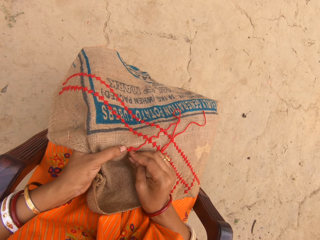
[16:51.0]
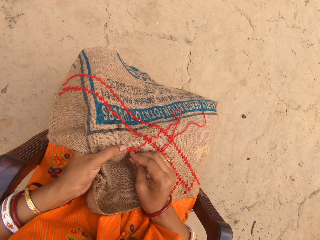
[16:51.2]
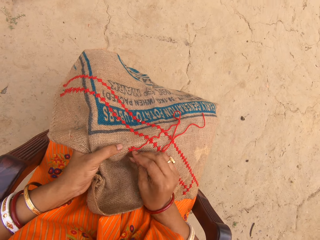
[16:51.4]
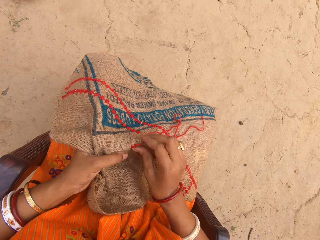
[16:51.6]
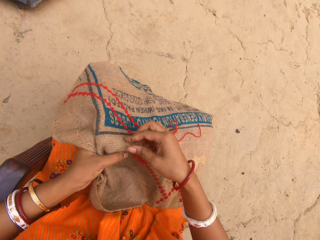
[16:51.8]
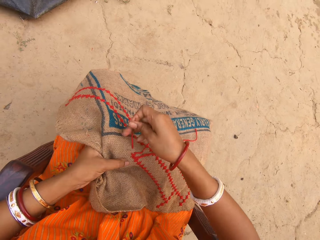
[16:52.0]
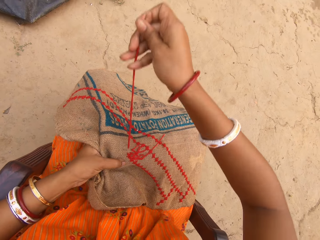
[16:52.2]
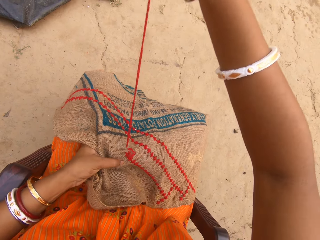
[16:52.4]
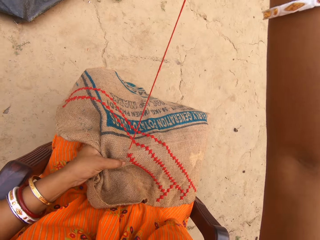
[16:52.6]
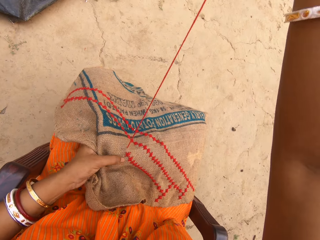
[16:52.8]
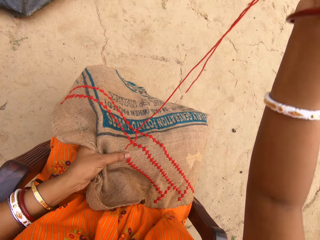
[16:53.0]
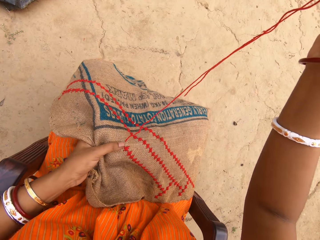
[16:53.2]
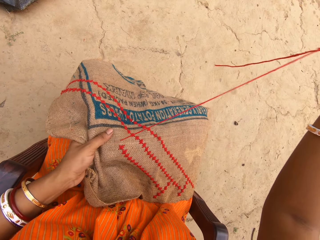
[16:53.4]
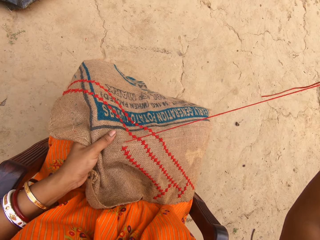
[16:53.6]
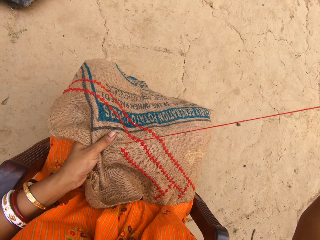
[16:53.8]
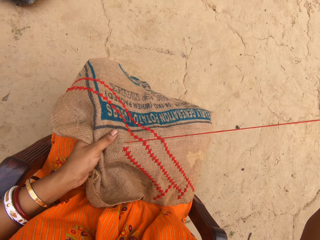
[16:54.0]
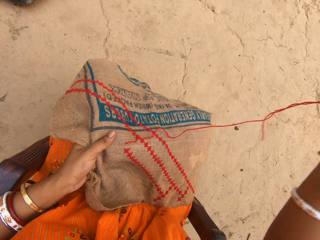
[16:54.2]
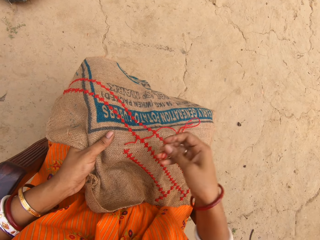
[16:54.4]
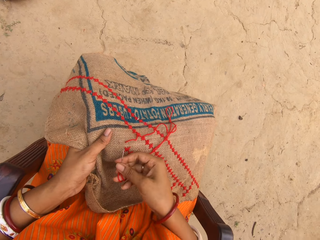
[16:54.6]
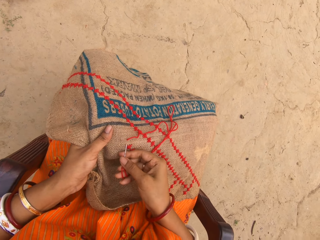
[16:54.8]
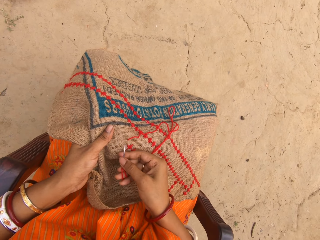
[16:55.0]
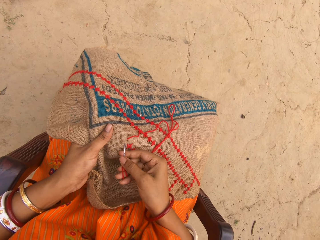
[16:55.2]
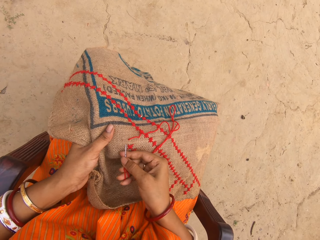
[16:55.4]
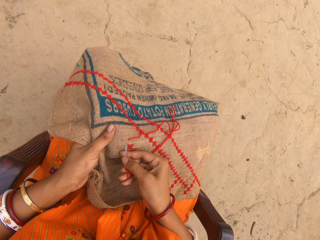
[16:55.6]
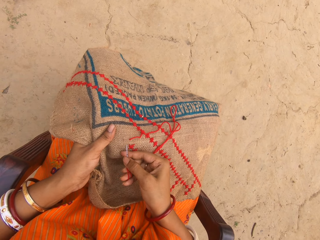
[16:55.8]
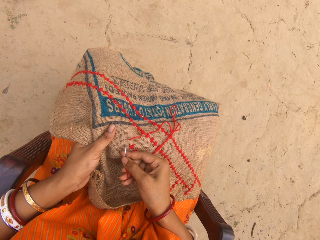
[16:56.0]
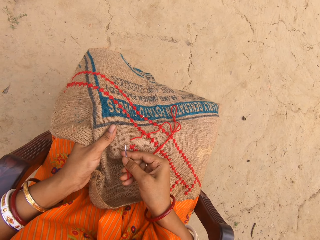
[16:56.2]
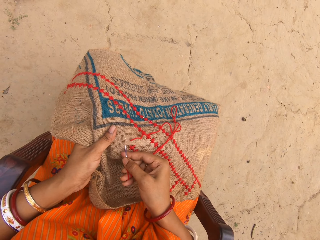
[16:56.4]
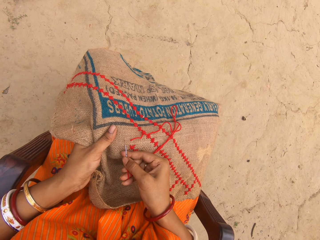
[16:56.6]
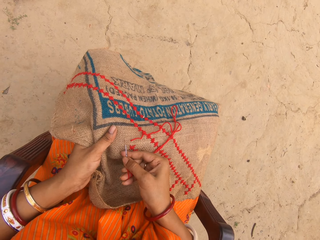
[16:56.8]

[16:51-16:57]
The camera wearer pulls out a thread with a needle. They sew a fabric with the needle.

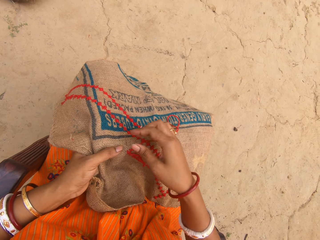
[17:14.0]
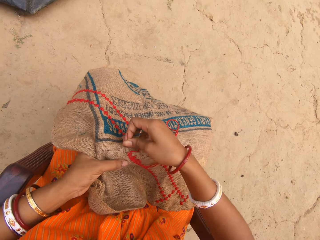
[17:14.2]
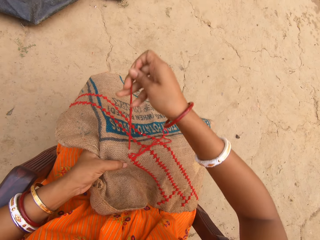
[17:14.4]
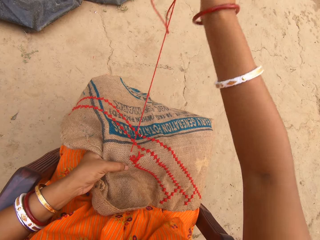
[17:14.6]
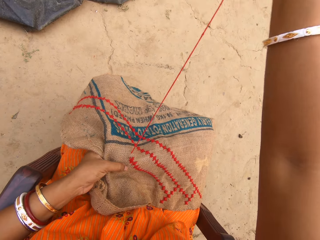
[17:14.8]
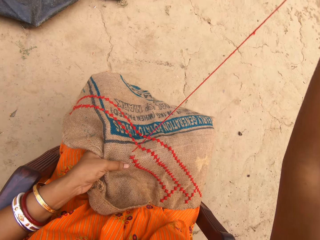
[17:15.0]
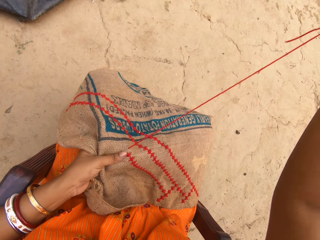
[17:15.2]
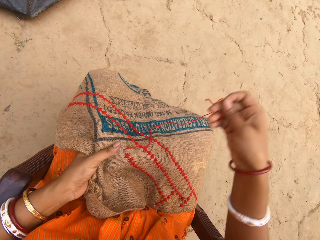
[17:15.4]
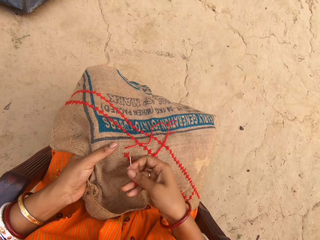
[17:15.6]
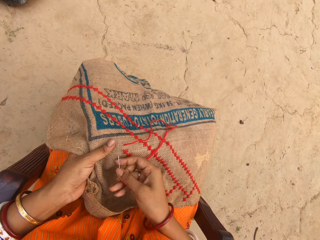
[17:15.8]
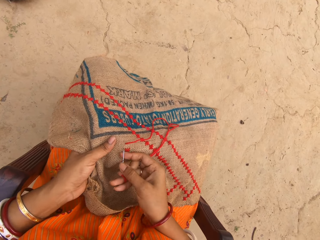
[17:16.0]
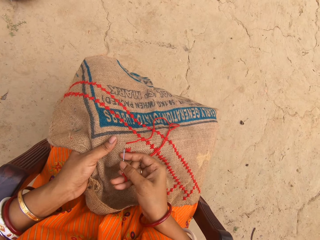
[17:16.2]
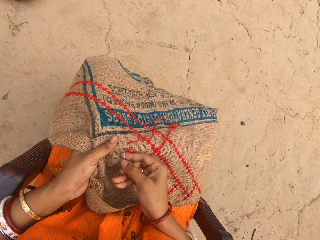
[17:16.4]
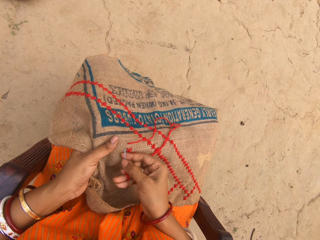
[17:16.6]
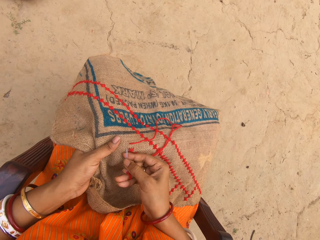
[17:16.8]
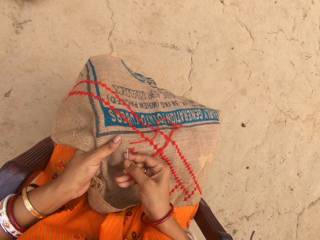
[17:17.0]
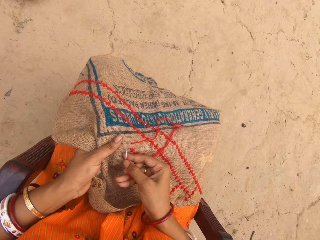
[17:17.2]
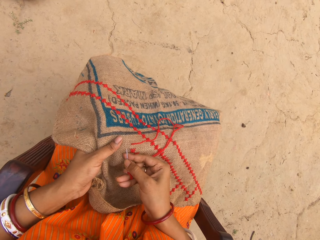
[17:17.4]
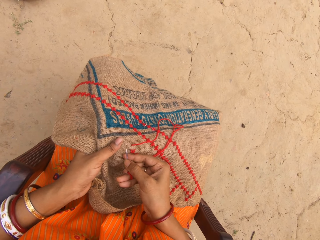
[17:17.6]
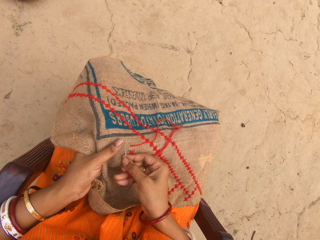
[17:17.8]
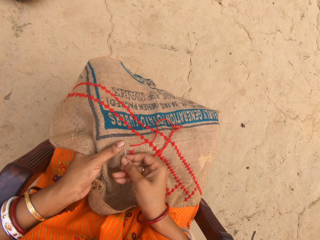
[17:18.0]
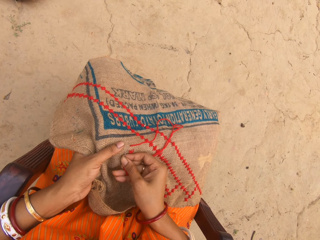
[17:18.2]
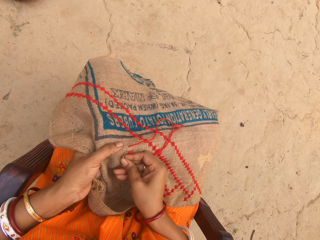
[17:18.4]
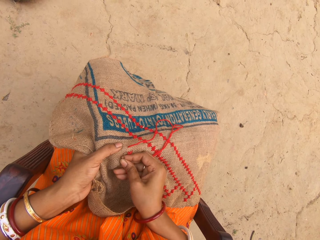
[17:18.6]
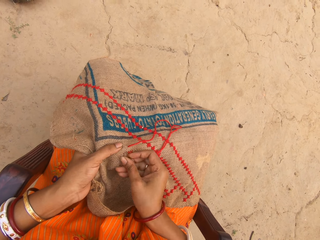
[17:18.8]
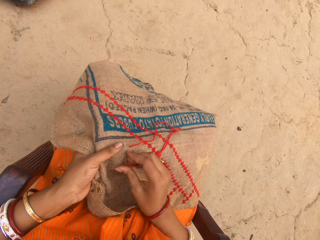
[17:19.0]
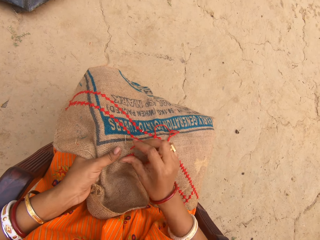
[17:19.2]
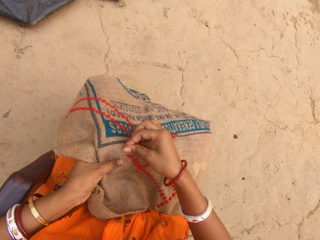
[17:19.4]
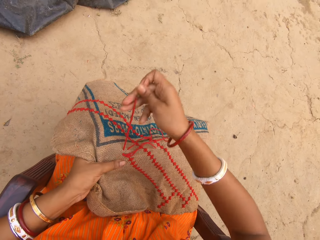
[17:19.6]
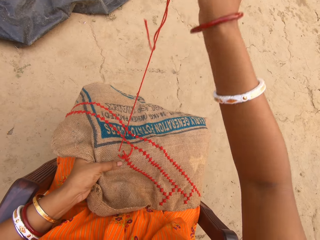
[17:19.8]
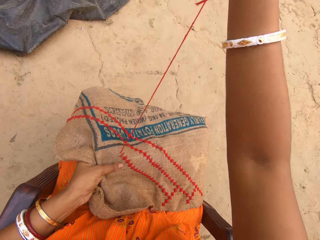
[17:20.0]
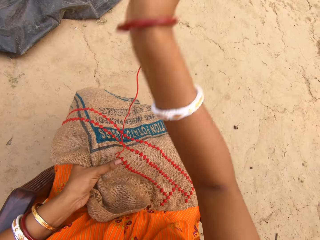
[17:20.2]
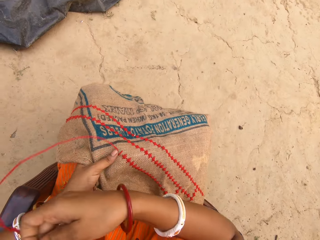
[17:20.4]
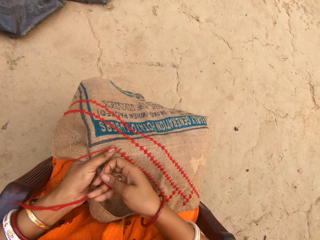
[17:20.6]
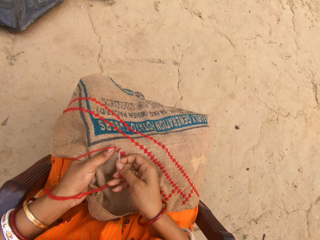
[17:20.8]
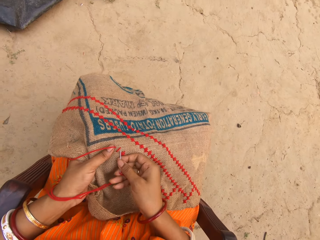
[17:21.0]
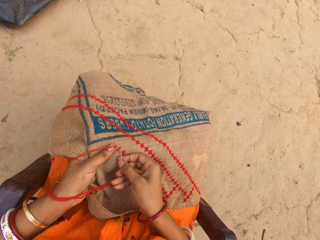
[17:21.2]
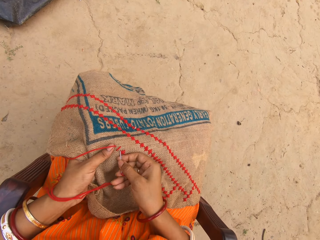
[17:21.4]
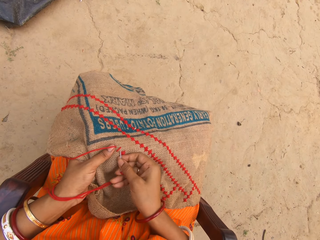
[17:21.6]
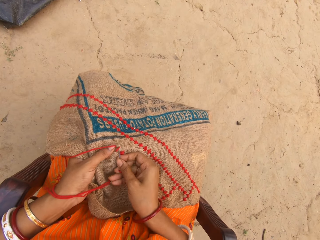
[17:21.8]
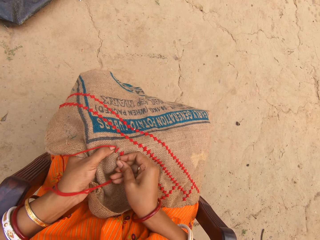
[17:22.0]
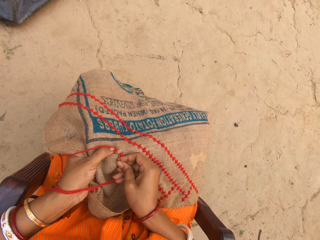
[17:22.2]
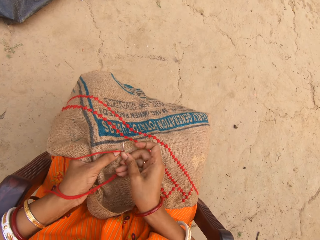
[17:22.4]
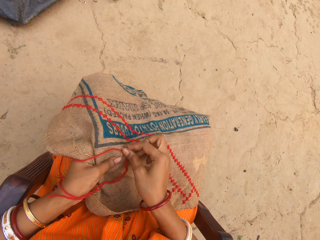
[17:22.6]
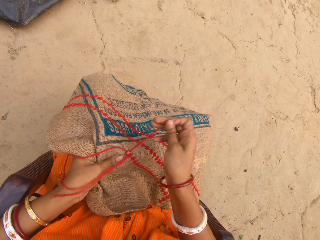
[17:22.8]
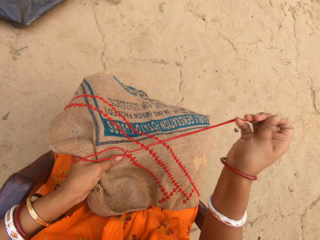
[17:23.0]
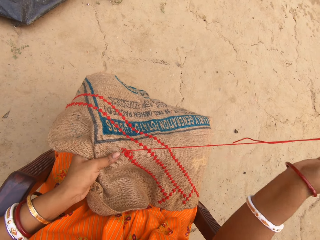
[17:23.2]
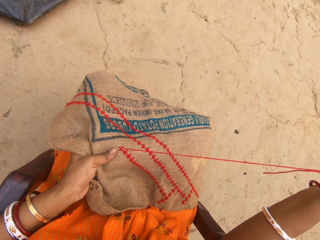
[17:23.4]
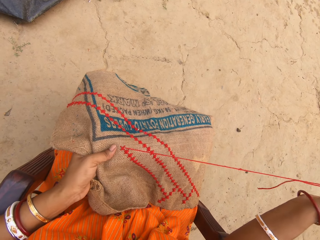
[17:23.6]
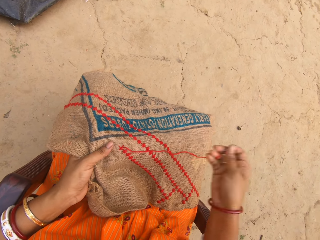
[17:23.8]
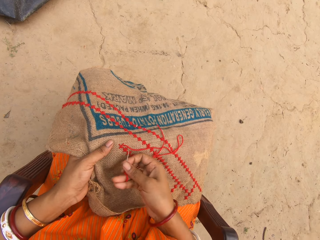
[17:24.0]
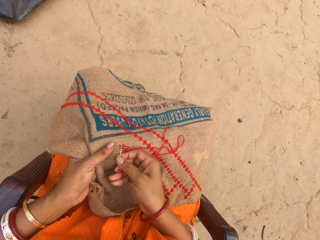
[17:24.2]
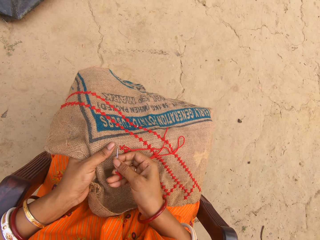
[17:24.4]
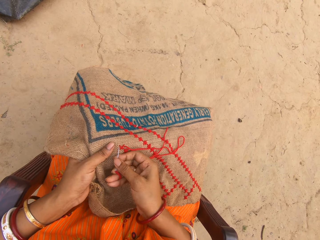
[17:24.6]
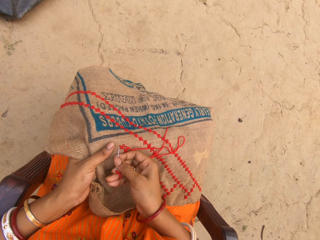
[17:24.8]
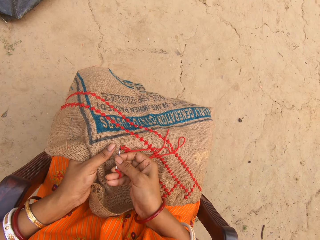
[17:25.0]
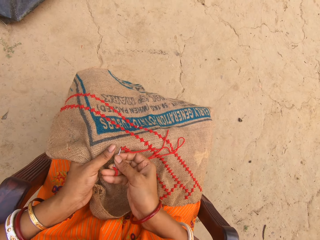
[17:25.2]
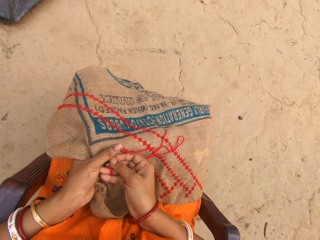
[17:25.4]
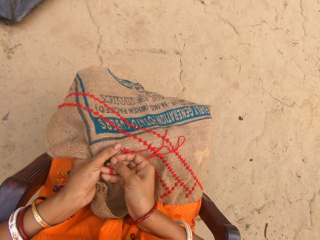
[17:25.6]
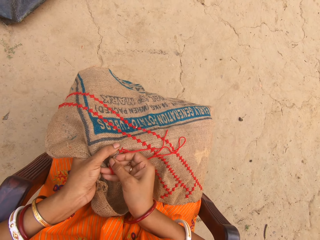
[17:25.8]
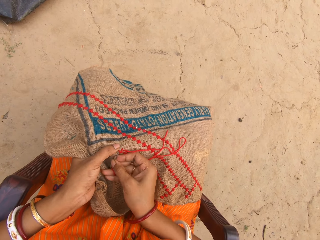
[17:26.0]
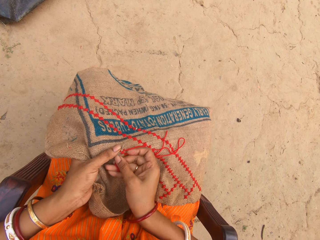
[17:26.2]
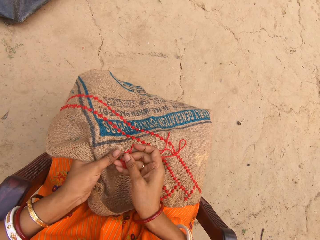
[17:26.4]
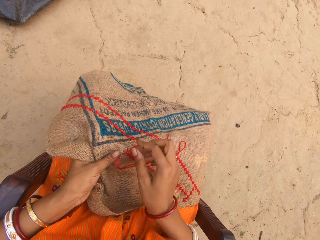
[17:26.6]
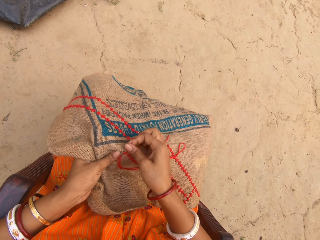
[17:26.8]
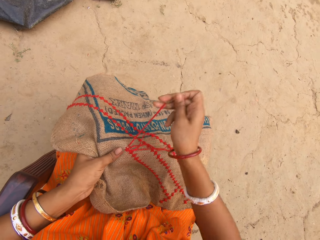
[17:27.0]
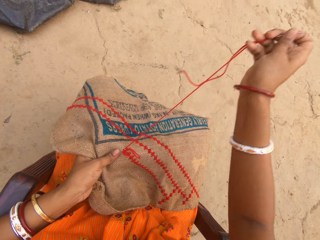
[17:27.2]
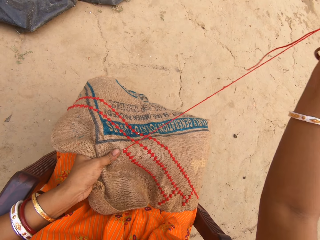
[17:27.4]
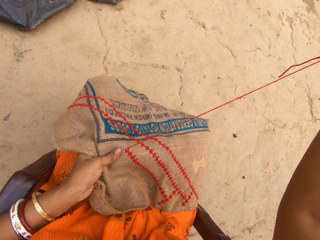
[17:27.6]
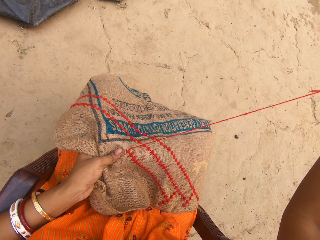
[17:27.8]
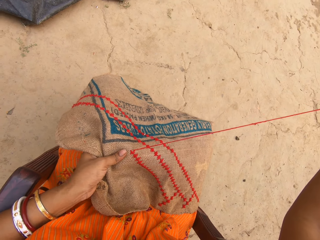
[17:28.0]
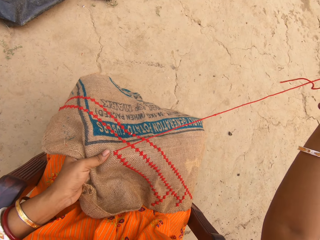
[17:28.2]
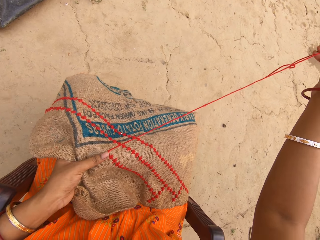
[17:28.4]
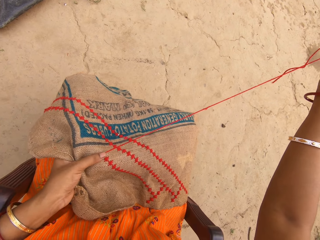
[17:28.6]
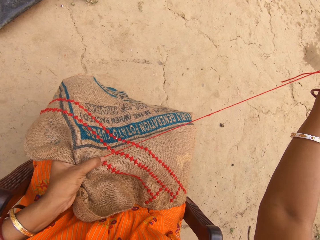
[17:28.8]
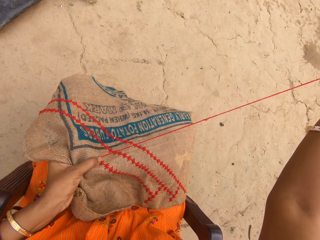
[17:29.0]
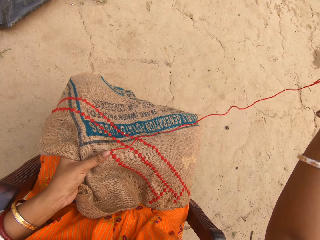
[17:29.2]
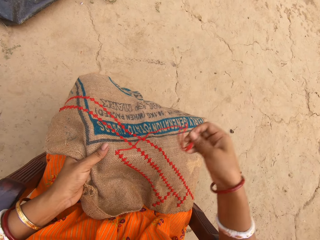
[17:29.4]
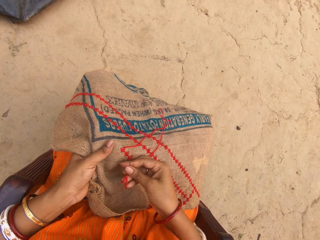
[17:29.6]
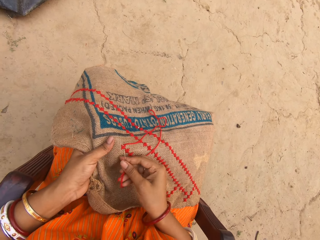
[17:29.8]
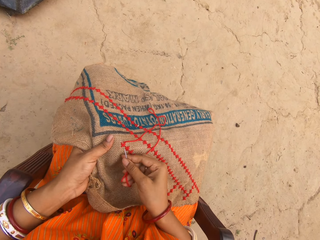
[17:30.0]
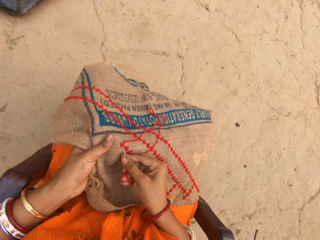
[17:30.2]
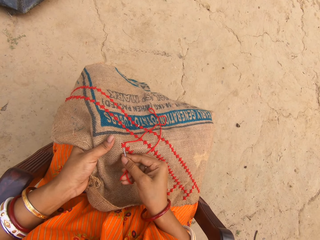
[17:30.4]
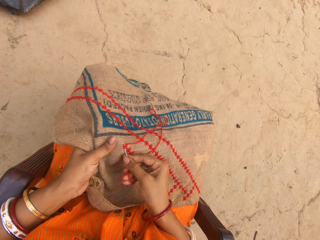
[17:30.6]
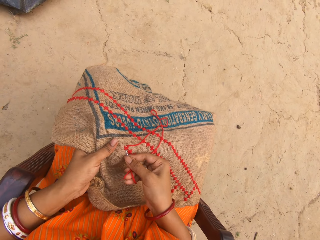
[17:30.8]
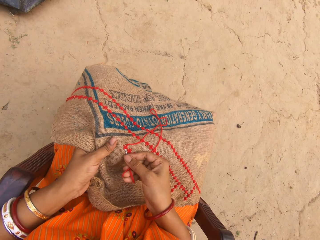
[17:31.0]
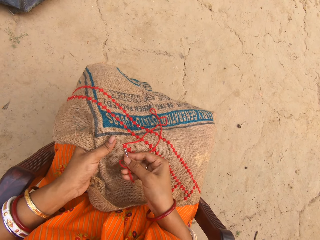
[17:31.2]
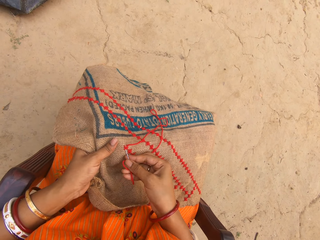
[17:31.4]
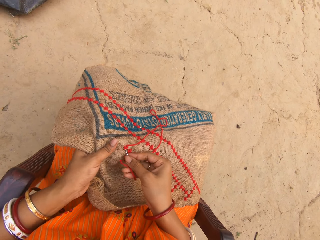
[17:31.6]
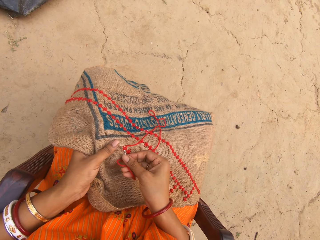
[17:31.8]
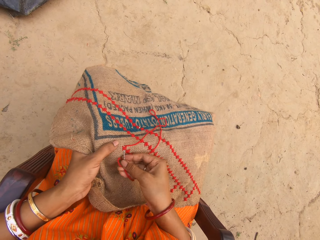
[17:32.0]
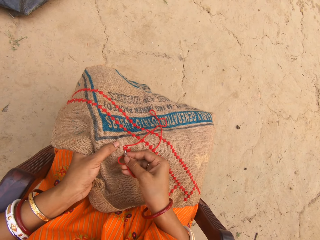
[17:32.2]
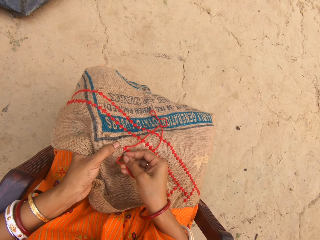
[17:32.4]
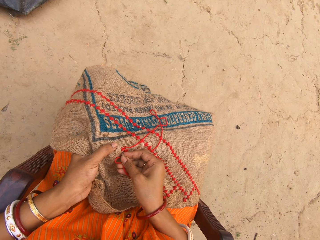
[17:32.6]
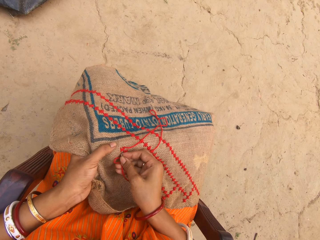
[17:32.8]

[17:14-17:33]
The camera wearer pulls out a thread with a needle. They sew a fabric with the needle. They pull out the thread with the needle. They sew the fabric with the needle. They pull out the thread with the needle. They sew the fabric with the needle. They pull out the thread with the needle. They sew the fabric with the needle.
